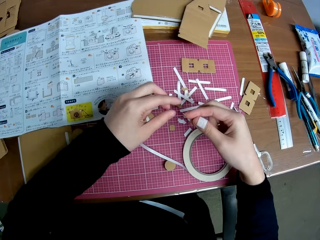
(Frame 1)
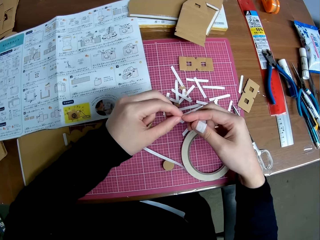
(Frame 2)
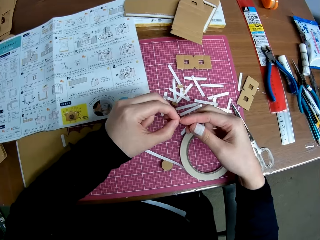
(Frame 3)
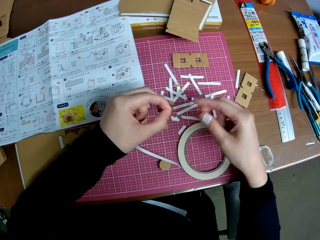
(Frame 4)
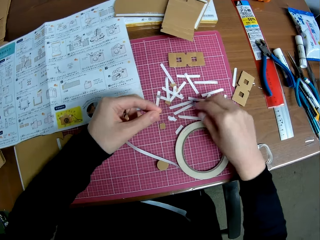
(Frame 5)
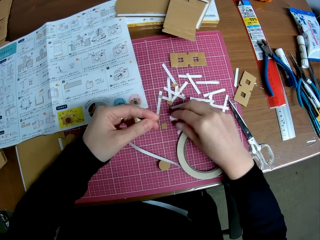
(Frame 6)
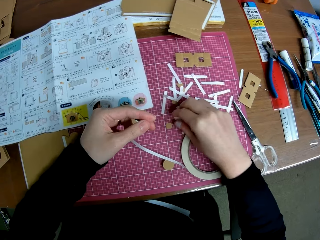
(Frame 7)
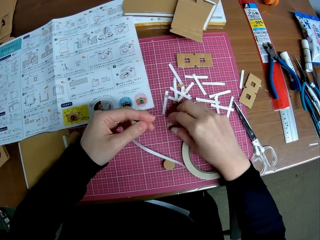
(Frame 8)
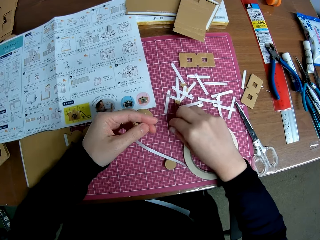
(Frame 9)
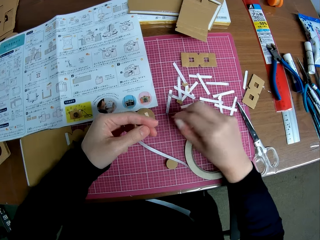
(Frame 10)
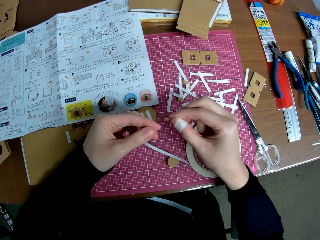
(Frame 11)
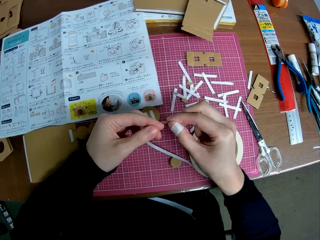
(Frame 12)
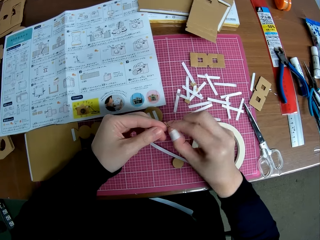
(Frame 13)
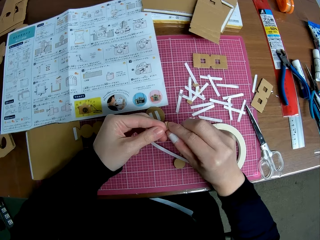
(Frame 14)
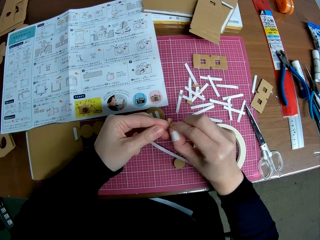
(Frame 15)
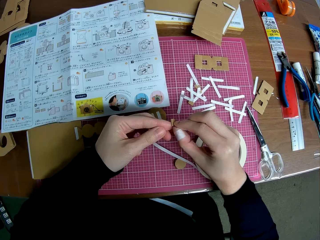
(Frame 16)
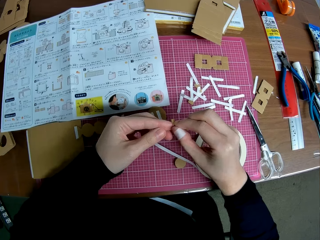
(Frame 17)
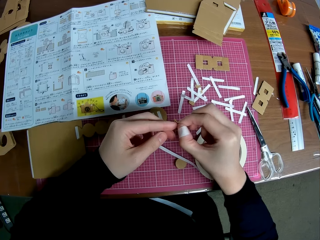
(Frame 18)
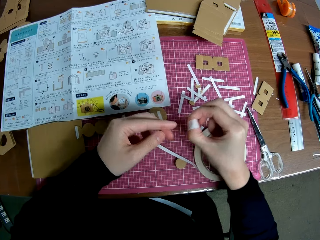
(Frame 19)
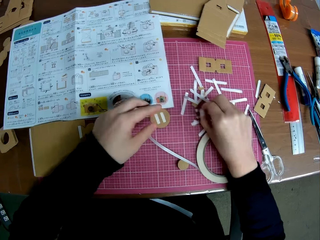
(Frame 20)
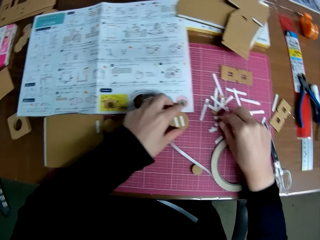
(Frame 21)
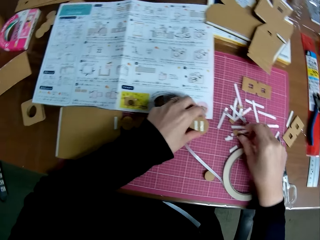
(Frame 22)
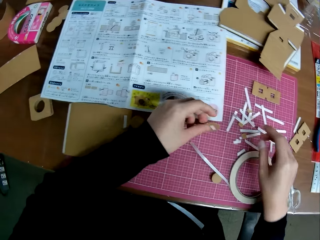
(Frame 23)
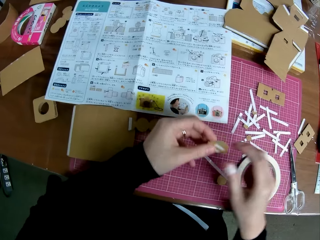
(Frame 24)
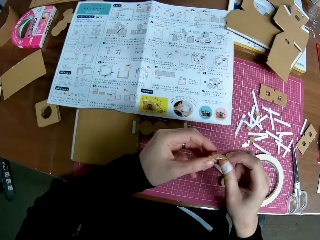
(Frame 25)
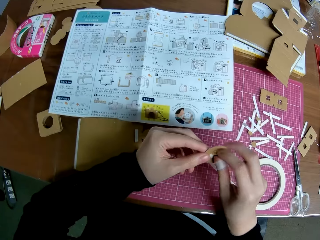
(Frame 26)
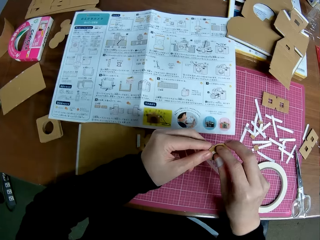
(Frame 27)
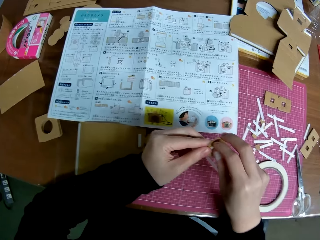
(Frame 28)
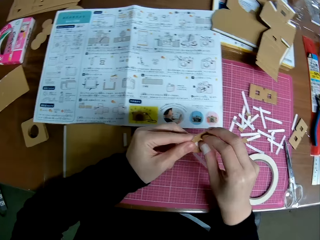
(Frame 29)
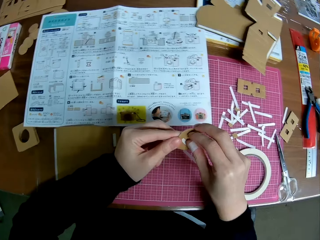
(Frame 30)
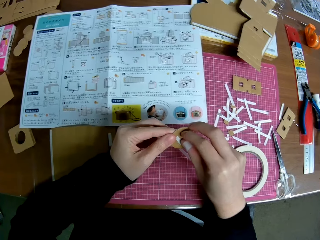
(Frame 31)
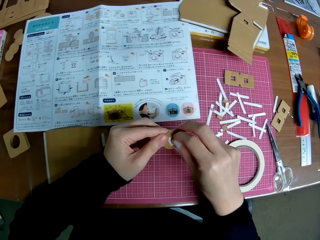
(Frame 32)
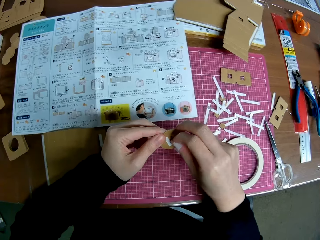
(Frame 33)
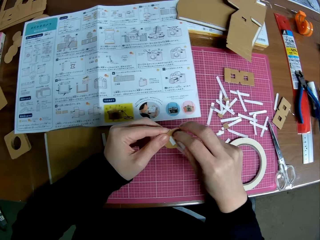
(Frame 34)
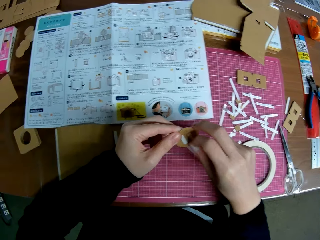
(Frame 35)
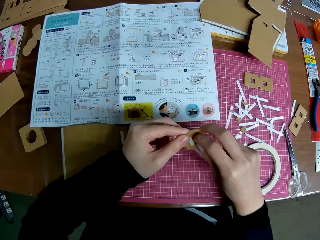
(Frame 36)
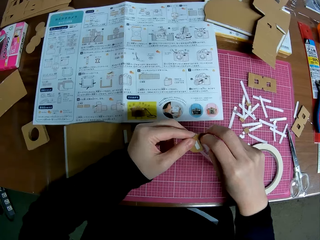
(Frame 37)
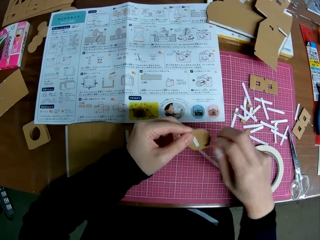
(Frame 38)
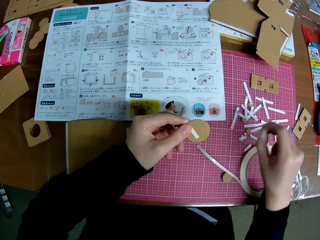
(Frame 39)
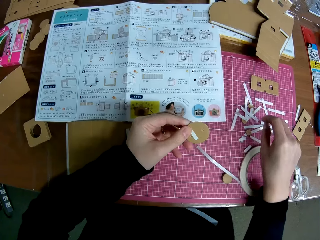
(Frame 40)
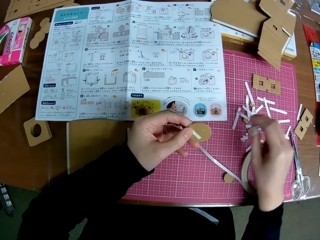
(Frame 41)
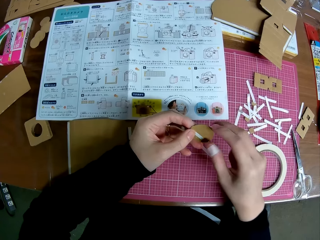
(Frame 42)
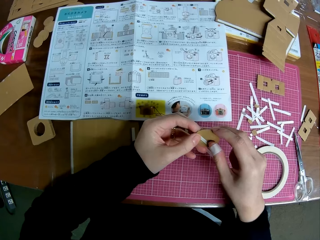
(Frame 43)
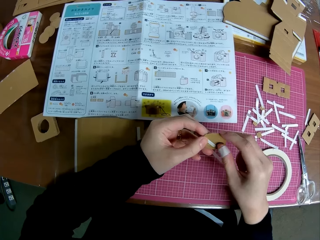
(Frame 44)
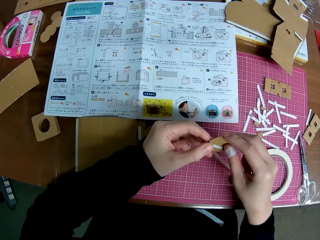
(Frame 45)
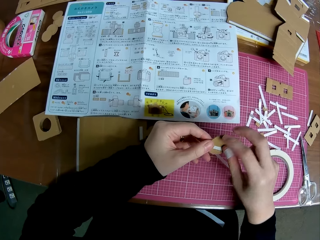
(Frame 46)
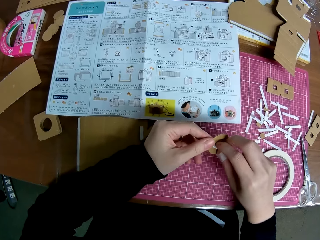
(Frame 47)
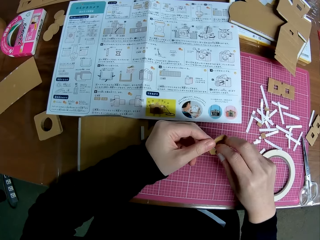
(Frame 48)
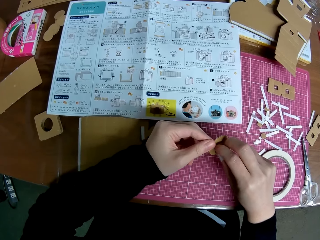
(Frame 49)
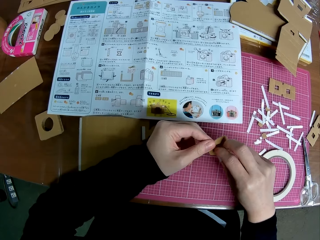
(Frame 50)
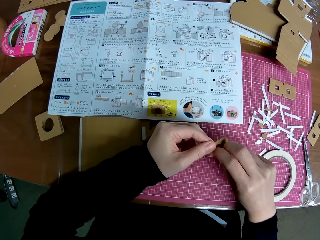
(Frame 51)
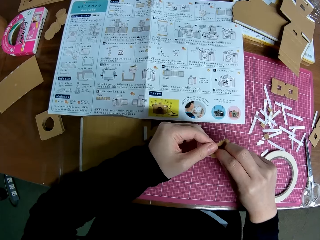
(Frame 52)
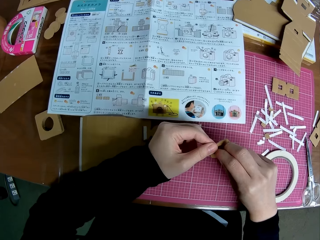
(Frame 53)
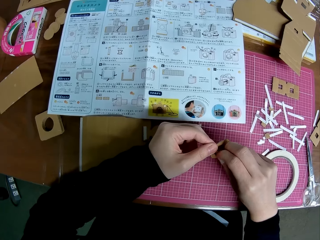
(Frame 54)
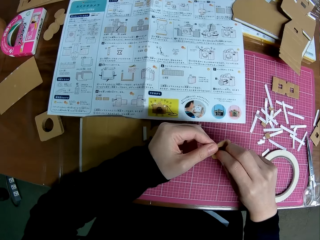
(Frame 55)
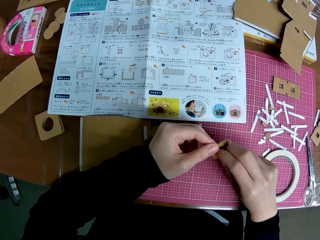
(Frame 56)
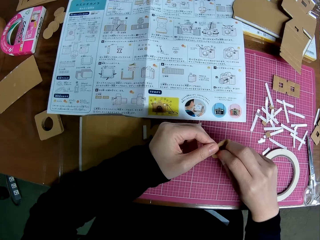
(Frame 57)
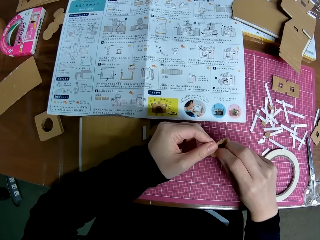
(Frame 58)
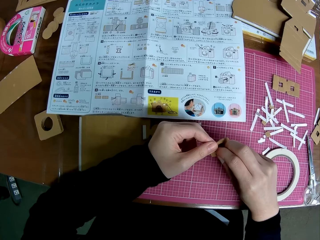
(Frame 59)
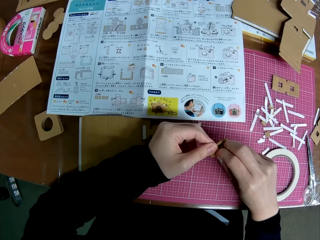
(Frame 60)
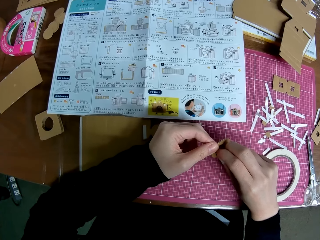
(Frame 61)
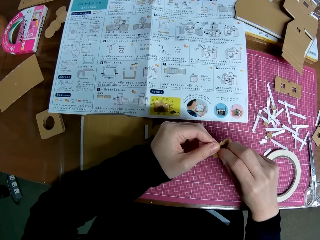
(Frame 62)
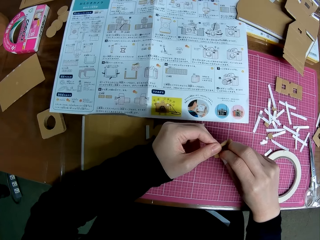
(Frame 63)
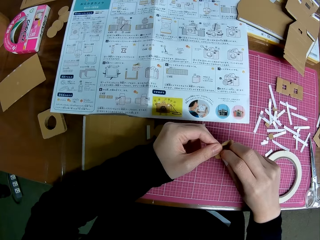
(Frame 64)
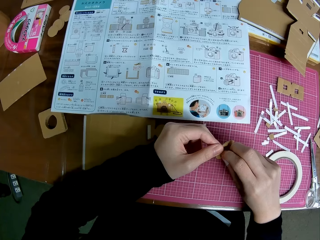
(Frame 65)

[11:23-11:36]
The camera wearer picks a small piece of paper from the table. They pick up the cardboard craft from the cutting mat. They remove the sellotape from the left finger with the small piece of paper. They stick the piece of the sellotape to the cardboard craft. They put the cardboard craft on the cutting mat. They pick up the cardboard craft from the cutting mat. They remove the sellotape from the piece of paper. They remove the piece of sellotape from the cardboard craft. They put the piece of sellotape on the cutting mat. They remove the piece of sellotape from the cardboard craft.

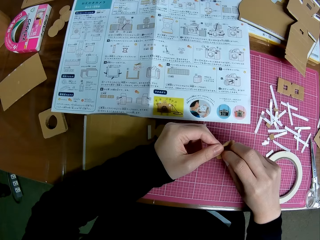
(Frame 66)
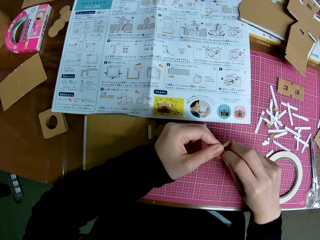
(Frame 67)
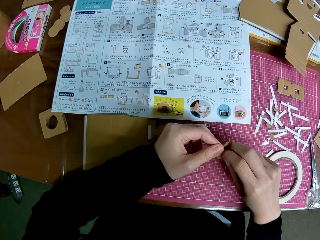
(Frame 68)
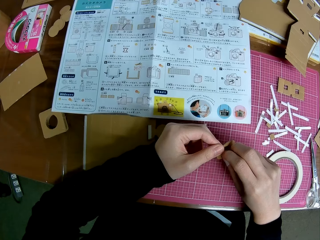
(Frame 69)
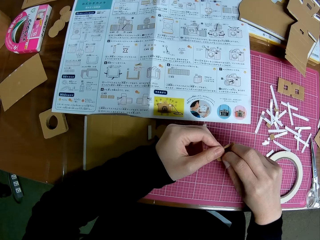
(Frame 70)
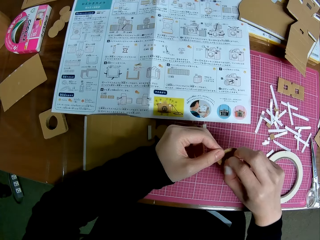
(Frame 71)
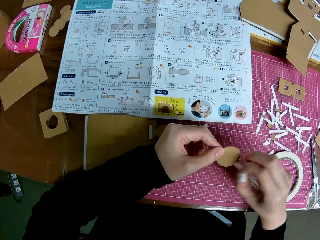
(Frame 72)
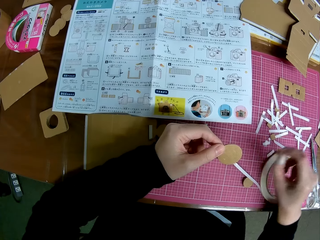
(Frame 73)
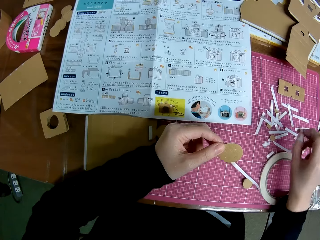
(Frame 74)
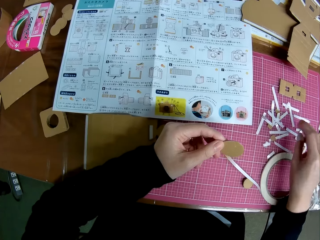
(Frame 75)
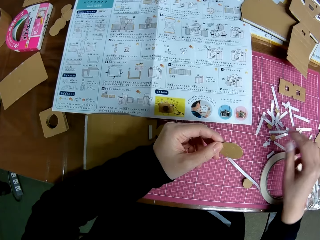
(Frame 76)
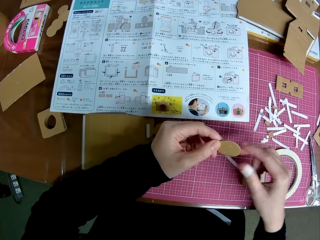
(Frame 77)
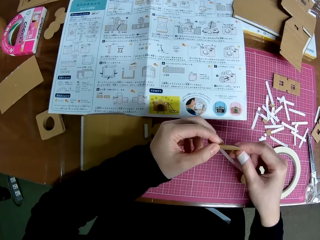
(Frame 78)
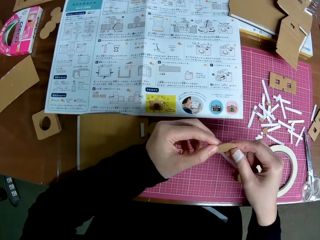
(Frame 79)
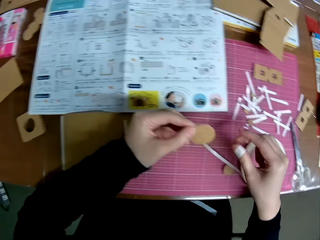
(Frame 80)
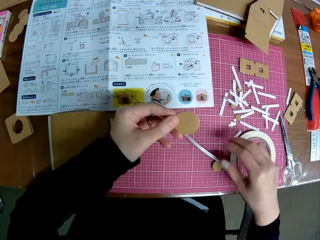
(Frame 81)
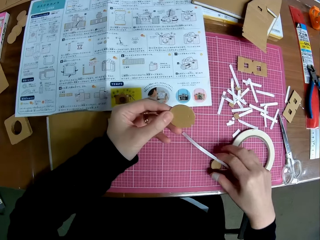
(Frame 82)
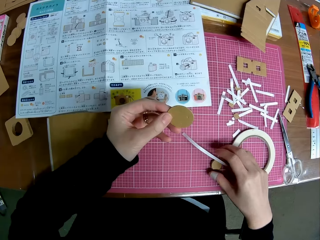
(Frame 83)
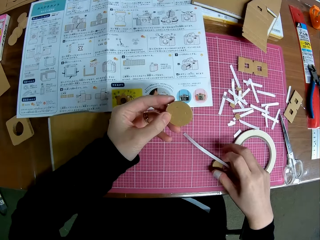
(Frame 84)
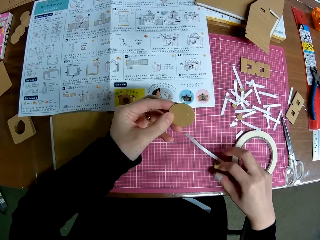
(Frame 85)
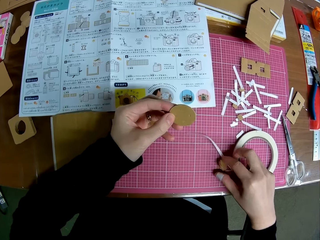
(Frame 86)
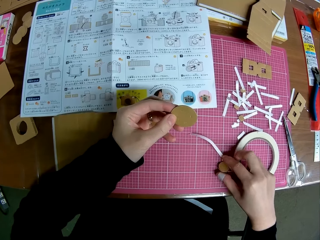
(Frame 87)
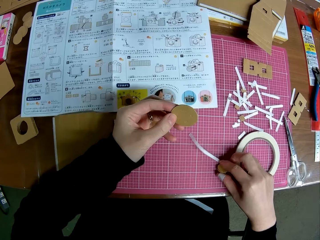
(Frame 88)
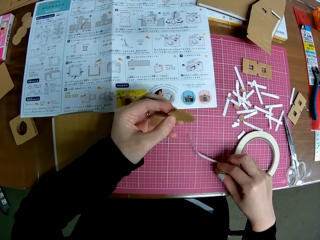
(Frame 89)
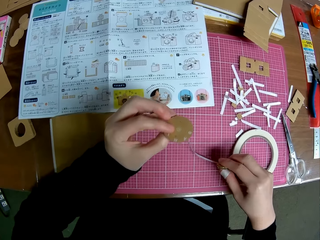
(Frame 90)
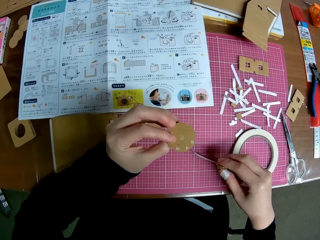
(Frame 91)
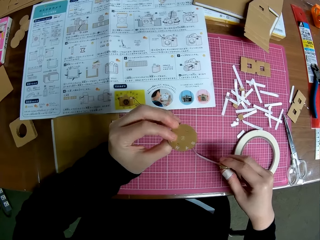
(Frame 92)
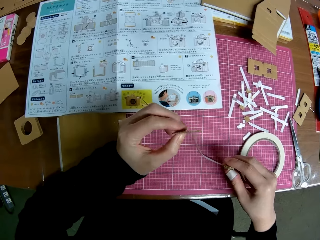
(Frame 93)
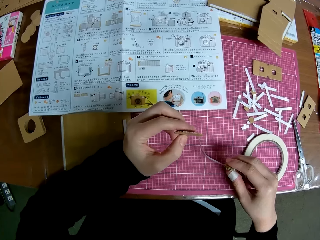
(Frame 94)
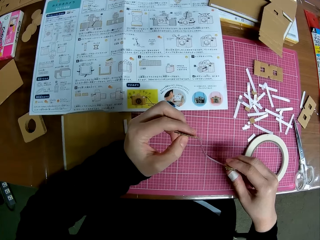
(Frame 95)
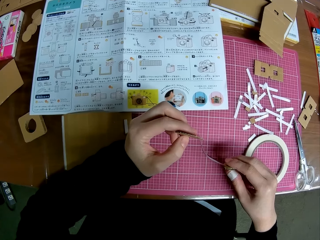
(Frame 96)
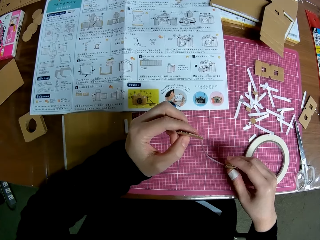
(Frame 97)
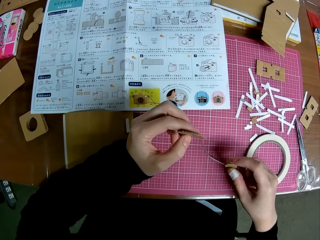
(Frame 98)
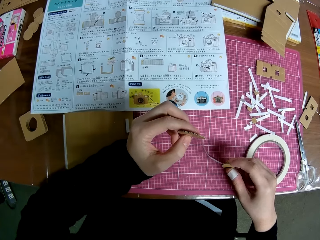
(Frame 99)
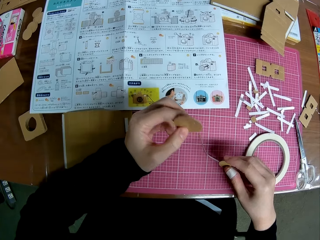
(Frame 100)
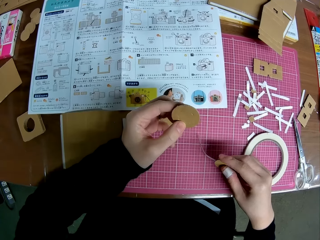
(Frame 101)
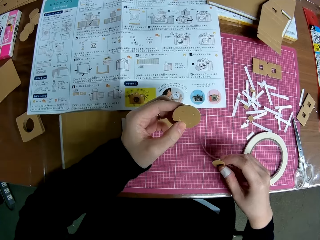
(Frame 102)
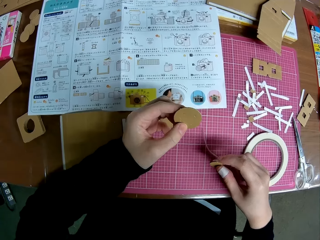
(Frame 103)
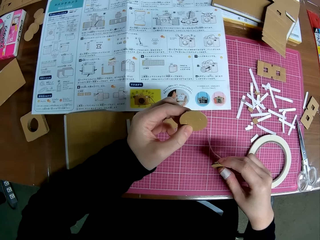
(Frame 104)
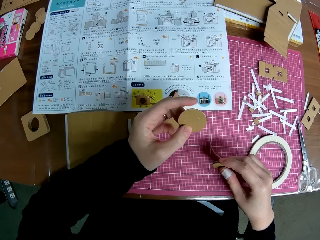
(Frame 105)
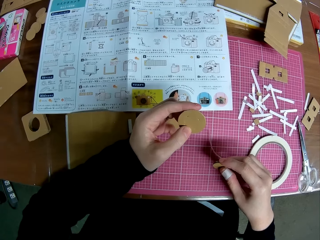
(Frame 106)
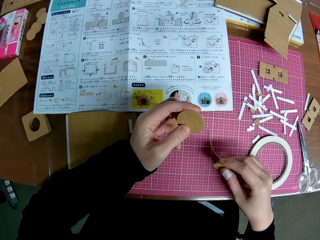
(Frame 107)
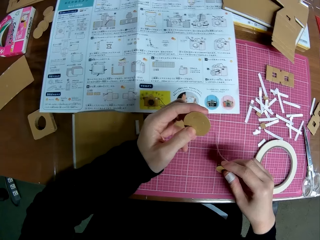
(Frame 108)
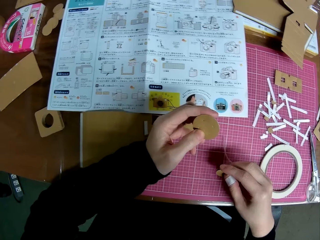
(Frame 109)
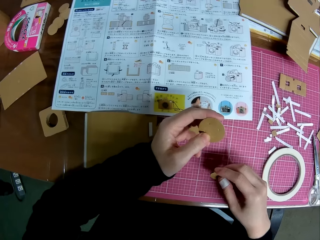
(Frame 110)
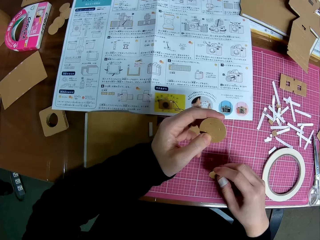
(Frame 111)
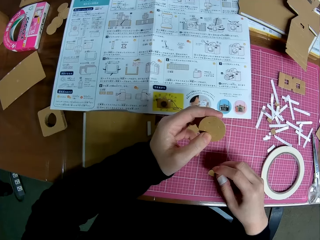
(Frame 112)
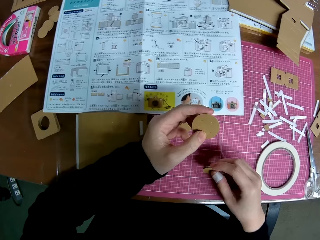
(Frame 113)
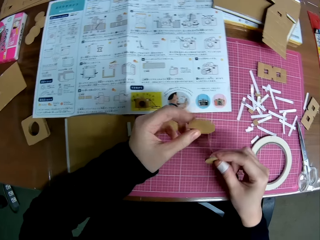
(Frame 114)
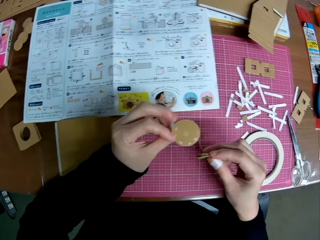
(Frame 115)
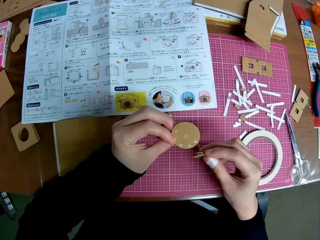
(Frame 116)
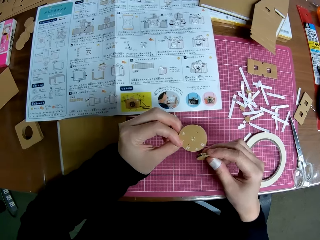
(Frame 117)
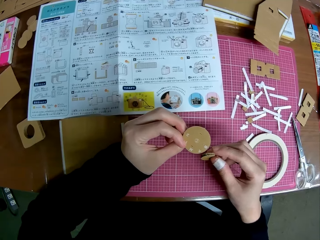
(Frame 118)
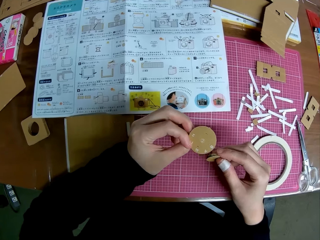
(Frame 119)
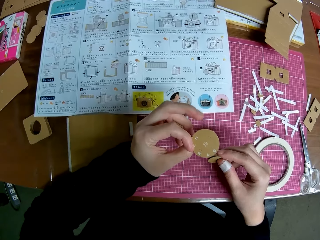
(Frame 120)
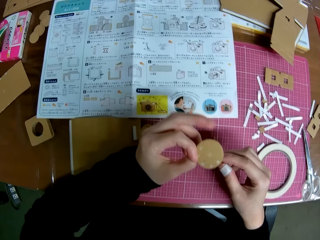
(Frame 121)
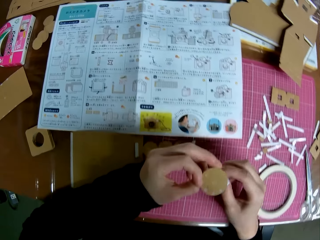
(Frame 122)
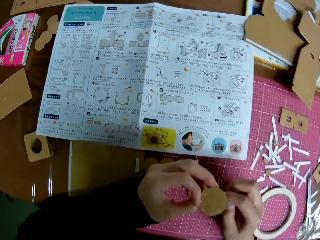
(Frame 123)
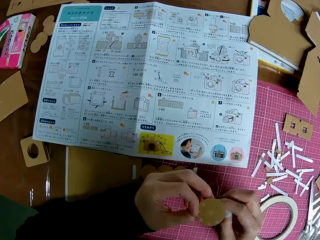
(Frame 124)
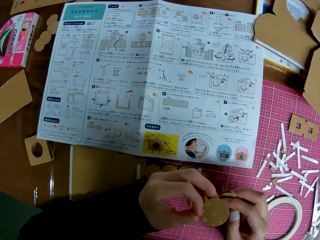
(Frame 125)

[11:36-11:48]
The camera wearer drops the piece of paper on the table. They put the piece of sellotape on the cutting mat. They pick up the cardboard craft from the cutting mat. They turn the cardboard craft.
